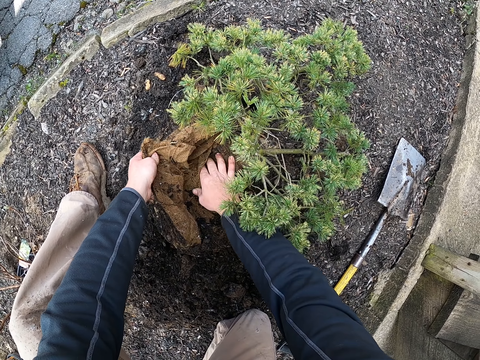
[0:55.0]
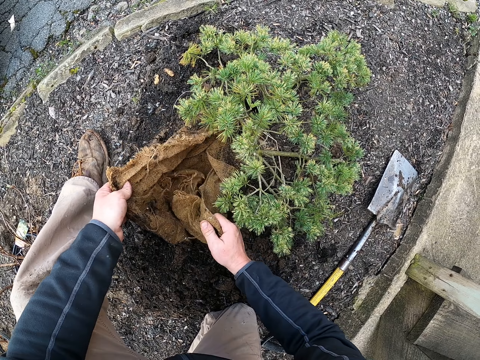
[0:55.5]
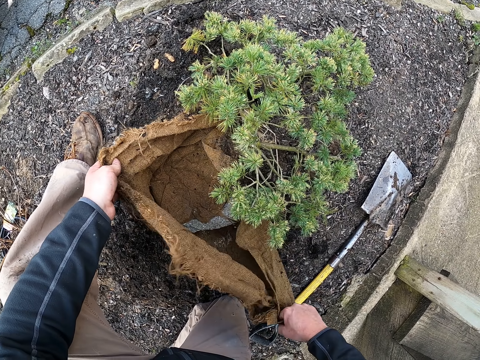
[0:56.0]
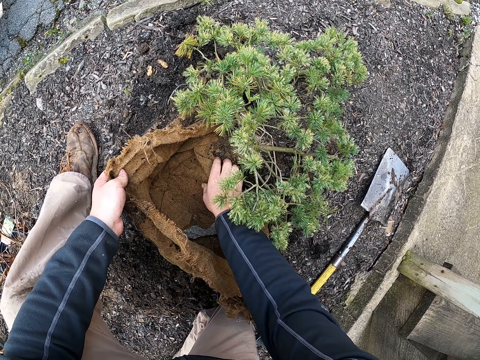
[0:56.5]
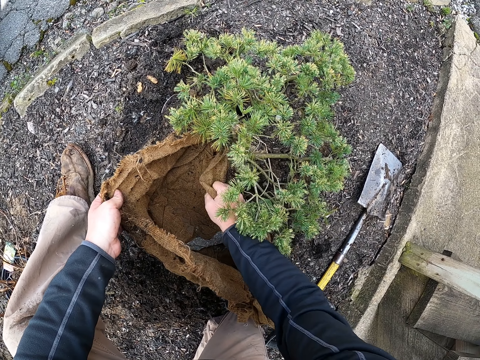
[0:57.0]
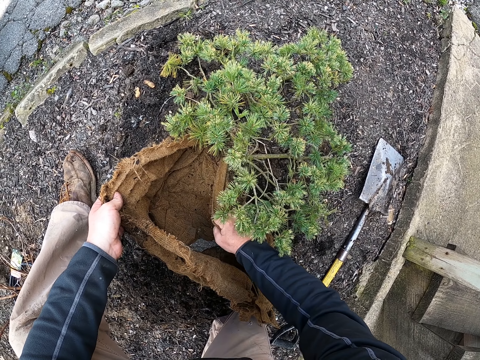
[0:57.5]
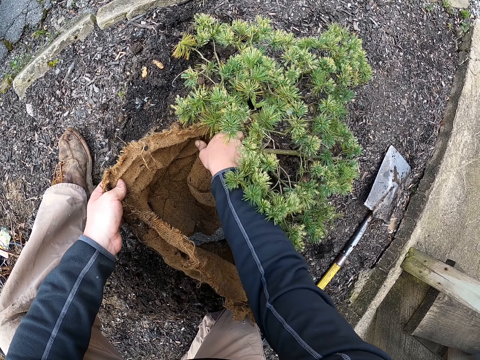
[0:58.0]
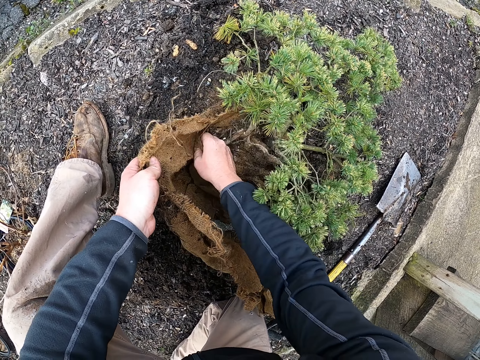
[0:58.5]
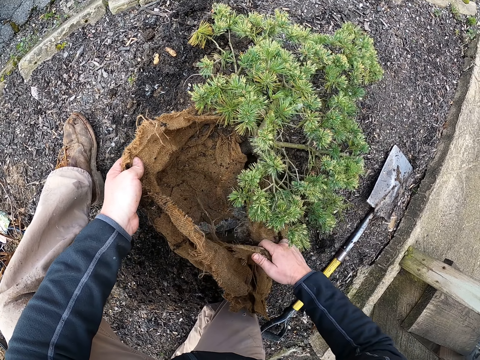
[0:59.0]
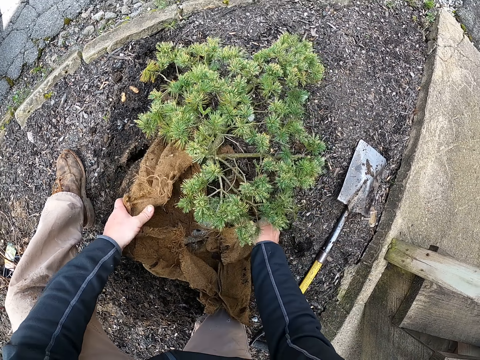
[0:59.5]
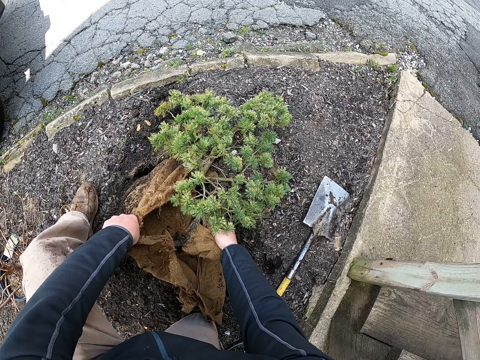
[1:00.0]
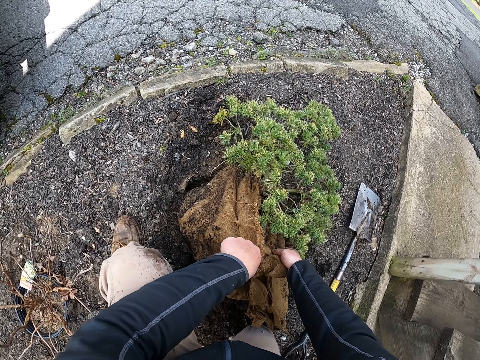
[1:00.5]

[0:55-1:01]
The camera wearer adjusts a sack on the ground.

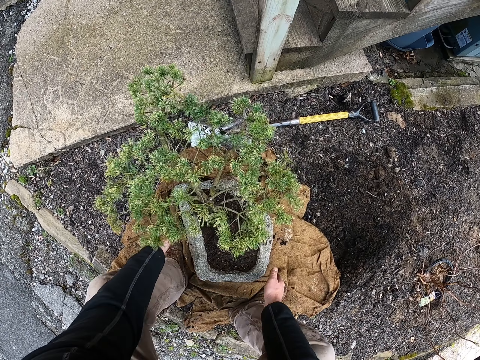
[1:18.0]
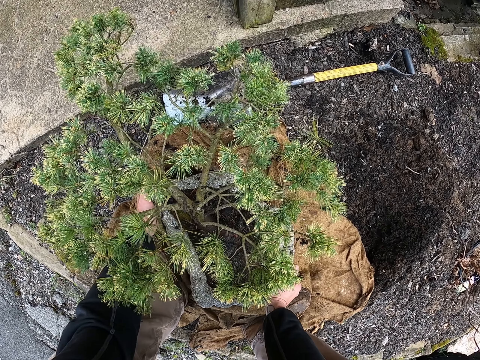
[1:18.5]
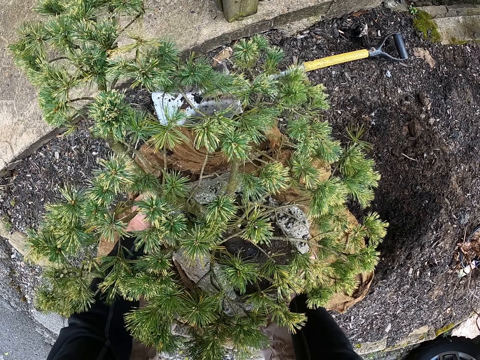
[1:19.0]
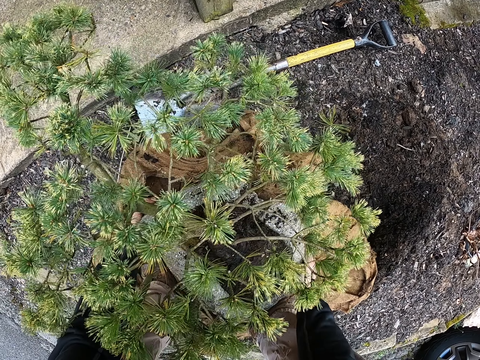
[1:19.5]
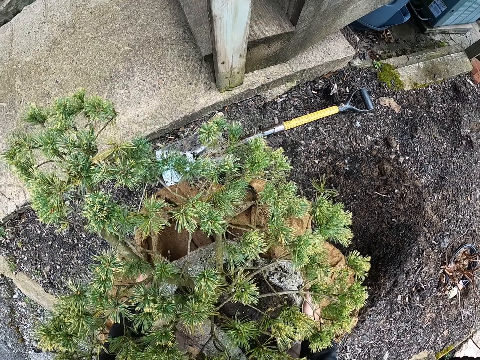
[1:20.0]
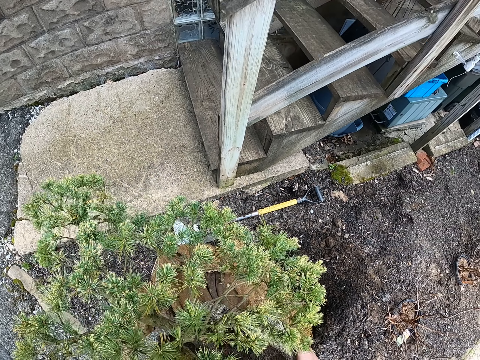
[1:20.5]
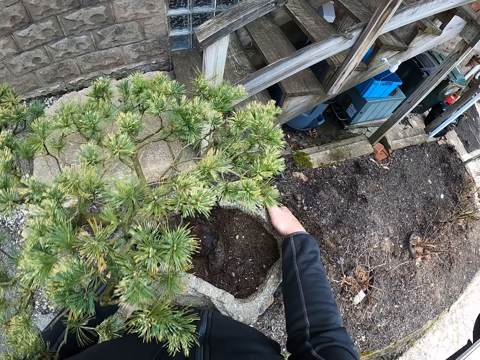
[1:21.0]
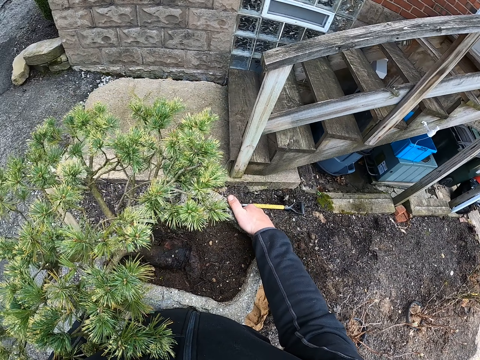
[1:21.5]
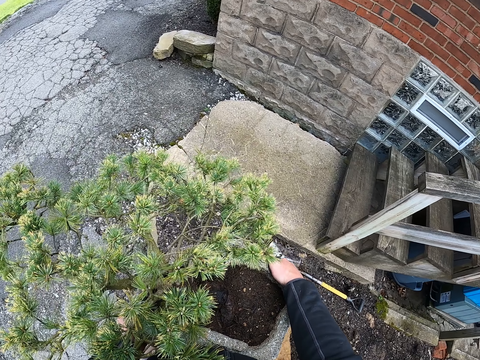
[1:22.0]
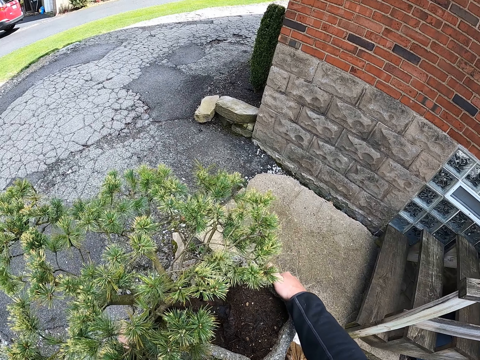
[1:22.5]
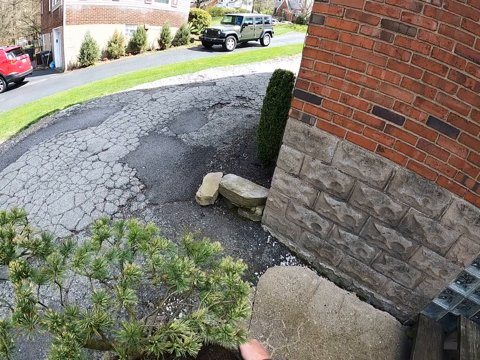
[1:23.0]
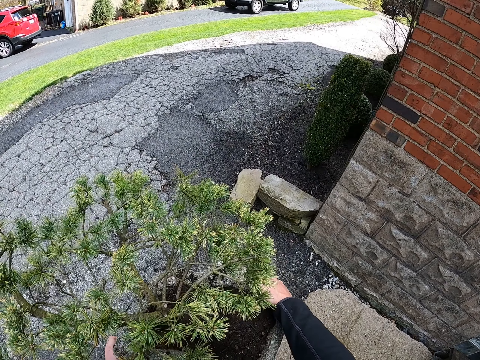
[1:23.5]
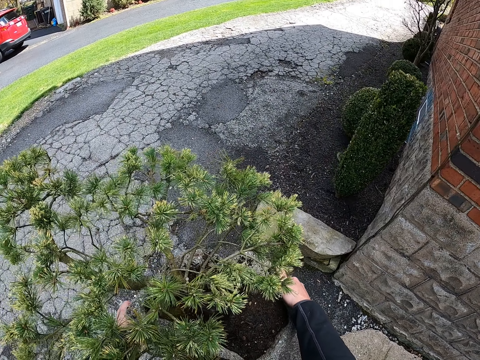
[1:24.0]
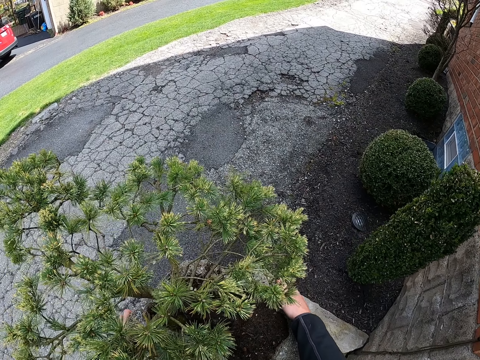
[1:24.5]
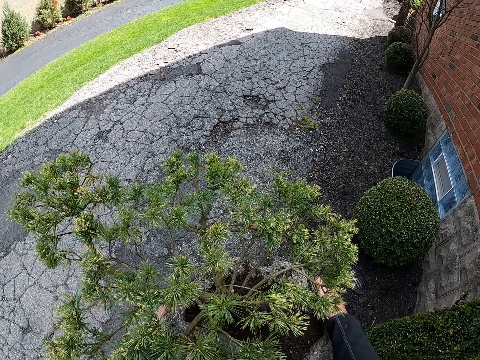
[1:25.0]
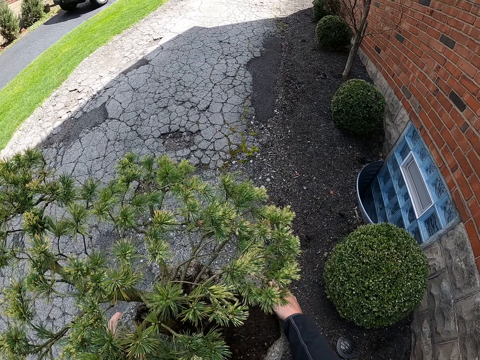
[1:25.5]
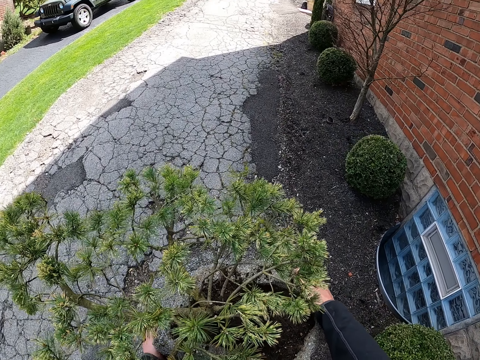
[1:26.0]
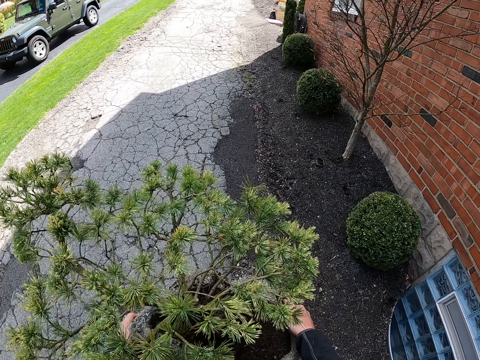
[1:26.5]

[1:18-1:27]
The camera wearer bends down. They pick up a plant from the ground. They stand up. They walk around a verandah, on the pavement.

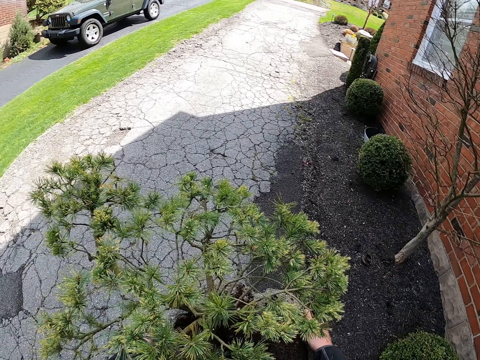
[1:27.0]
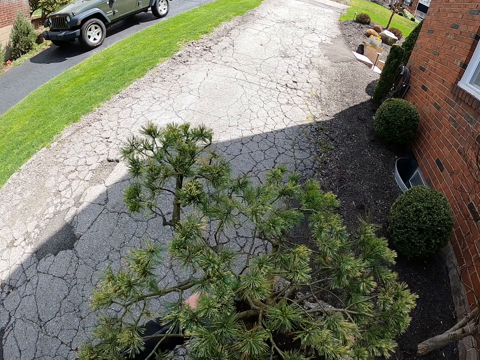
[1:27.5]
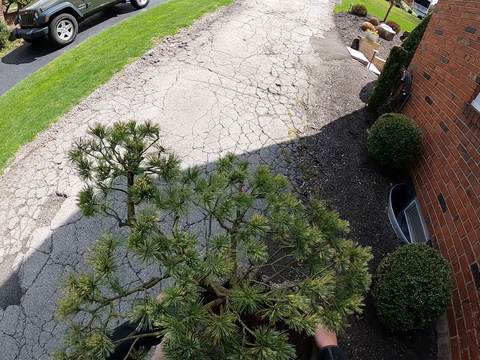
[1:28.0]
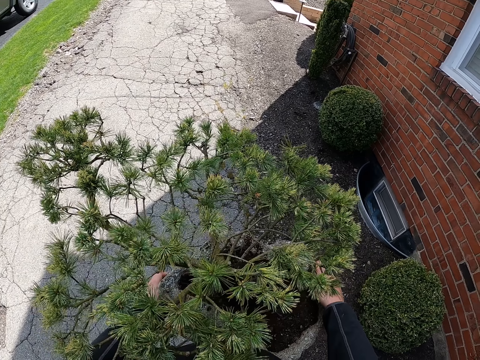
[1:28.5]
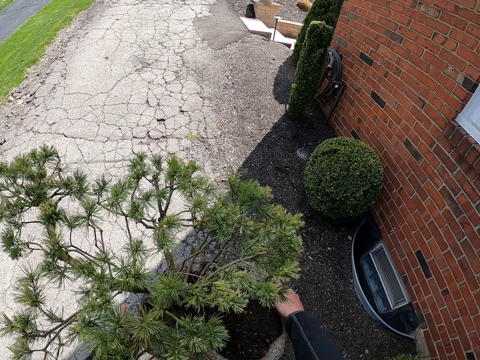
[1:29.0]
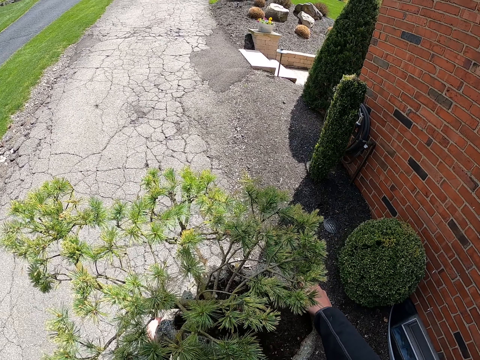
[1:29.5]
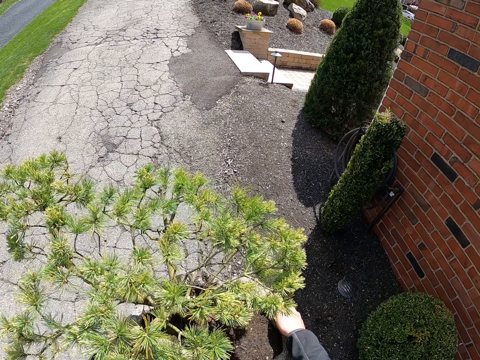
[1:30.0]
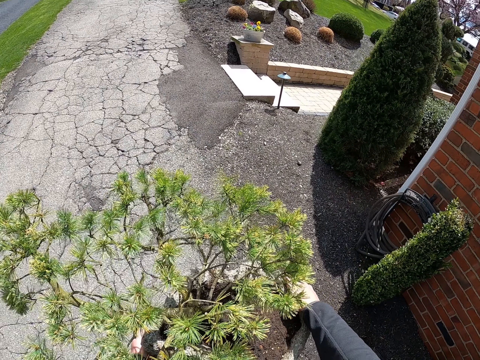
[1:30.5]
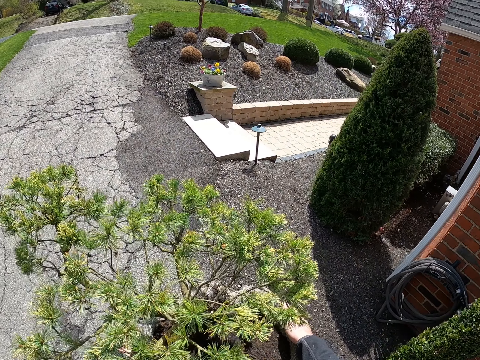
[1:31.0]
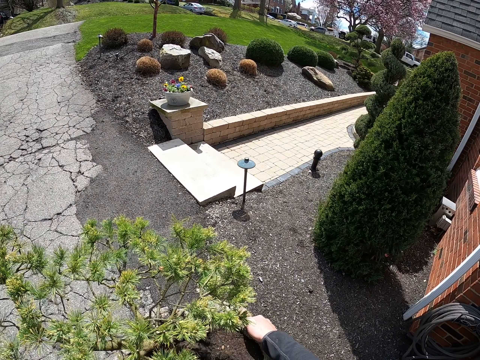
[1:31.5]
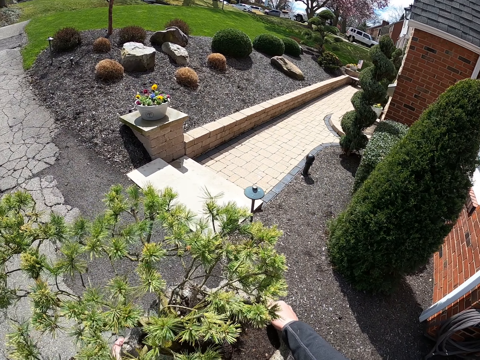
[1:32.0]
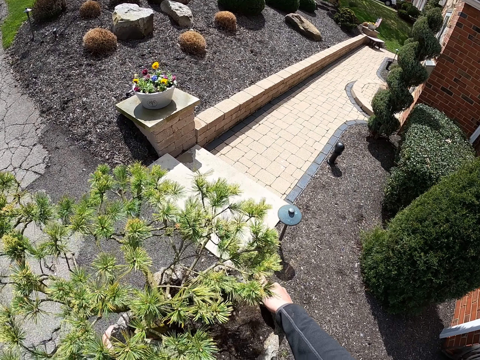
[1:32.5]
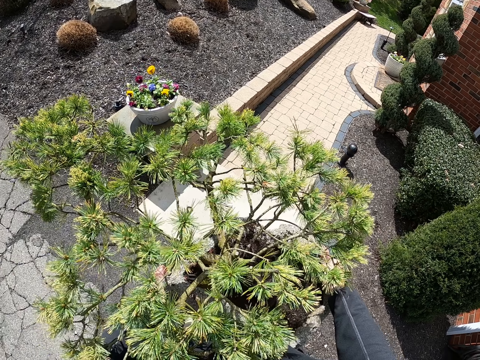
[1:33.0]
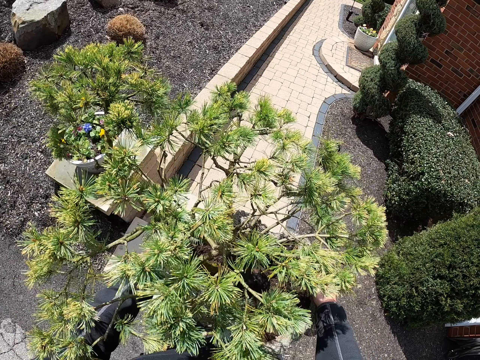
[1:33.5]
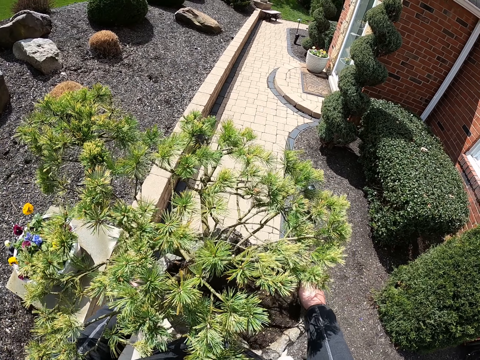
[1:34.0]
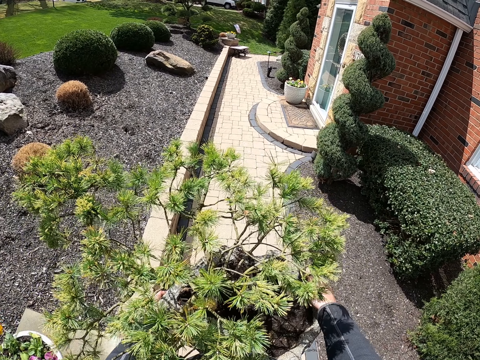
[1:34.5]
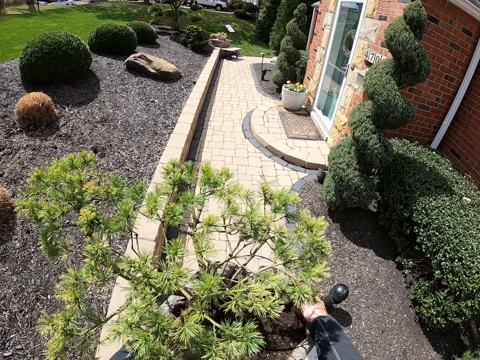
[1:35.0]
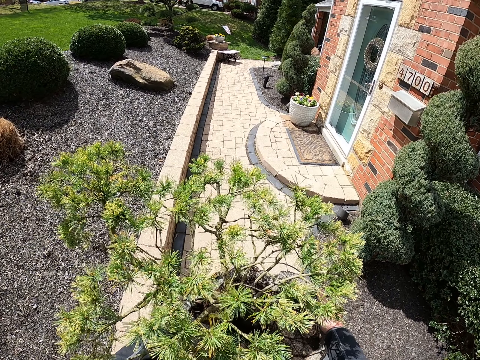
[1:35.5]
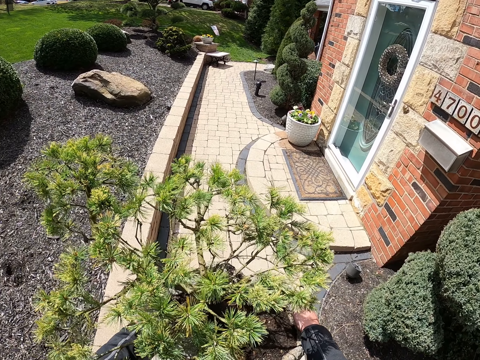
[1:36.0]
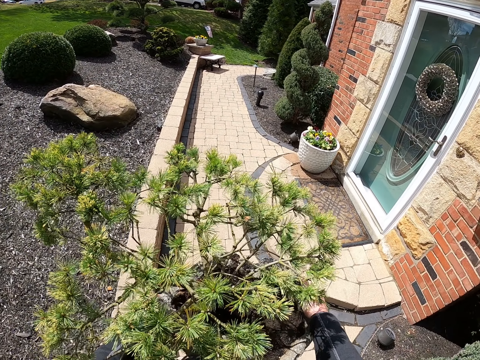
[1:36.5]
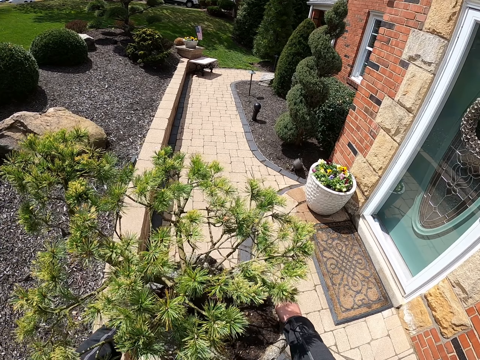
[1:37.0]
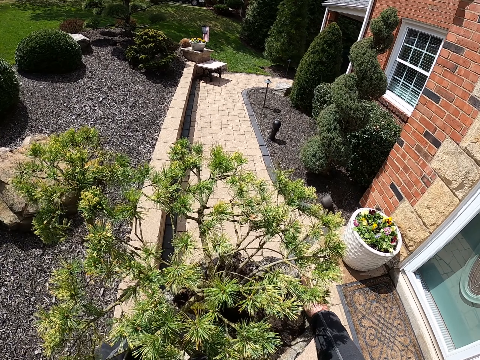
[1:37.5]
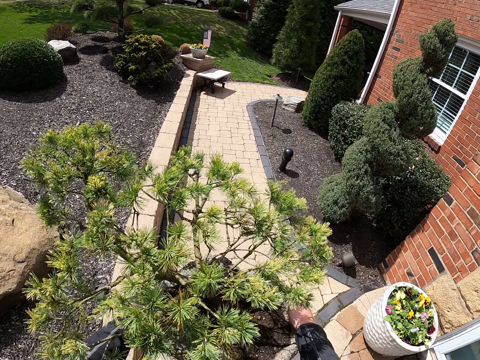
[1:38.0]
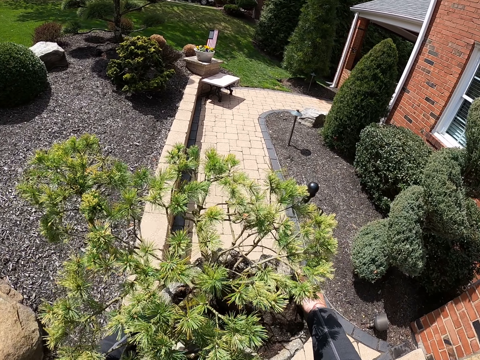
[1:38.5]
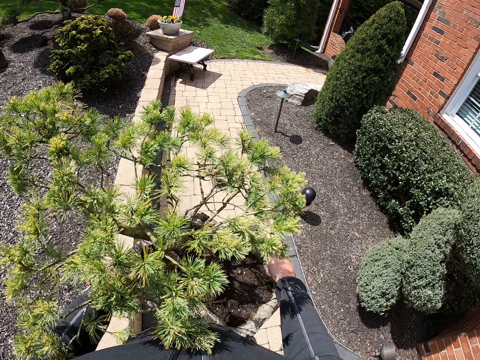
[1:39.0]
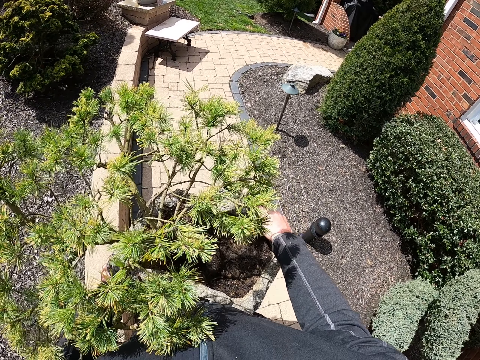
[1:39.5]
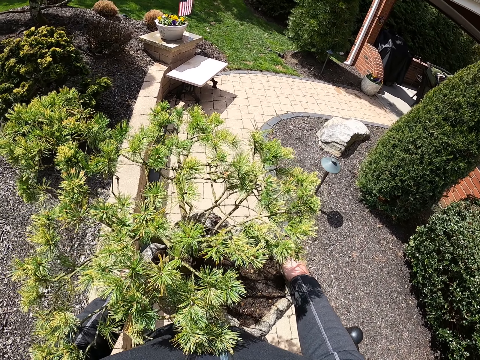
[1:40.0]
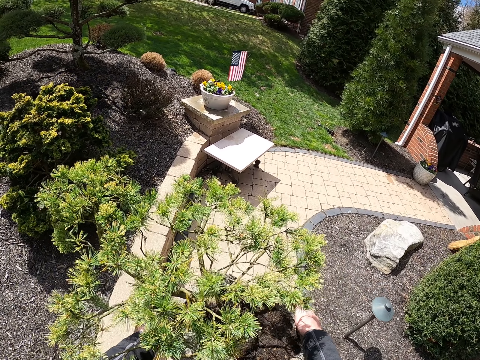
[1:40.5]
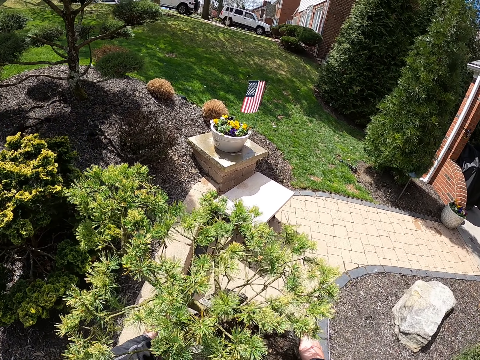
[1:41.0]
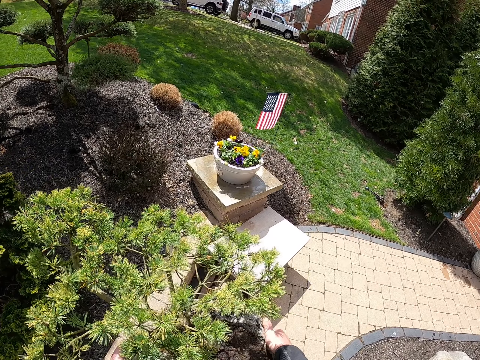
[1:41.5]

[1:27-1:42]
The camera wearer looks around a verandah and walks around the verandah. They walk down the stairs. They walk around the verandah, on the pavement.
